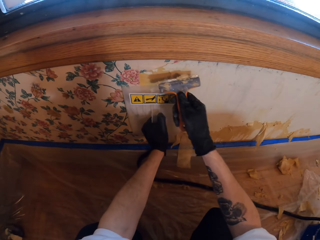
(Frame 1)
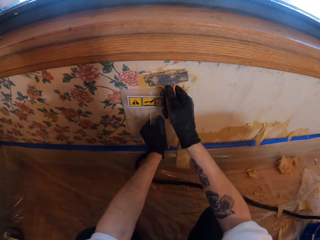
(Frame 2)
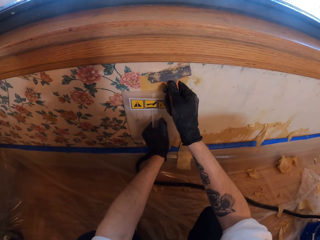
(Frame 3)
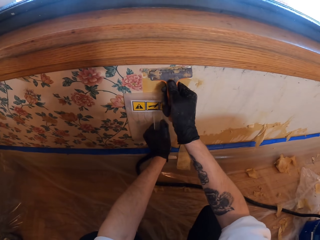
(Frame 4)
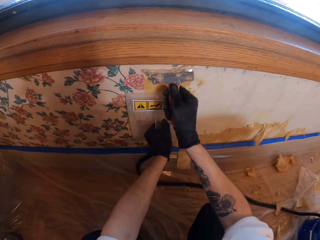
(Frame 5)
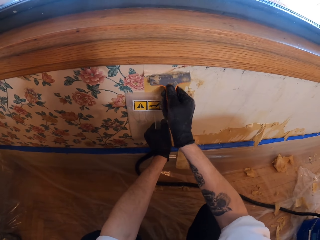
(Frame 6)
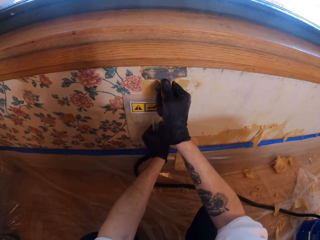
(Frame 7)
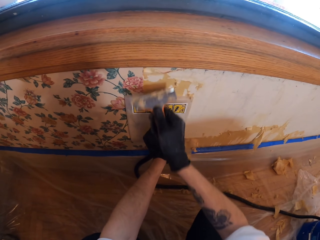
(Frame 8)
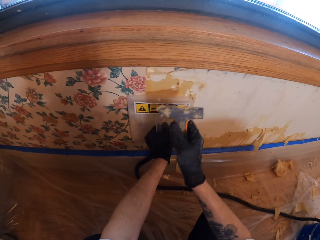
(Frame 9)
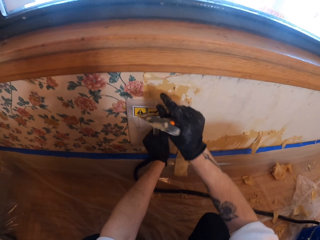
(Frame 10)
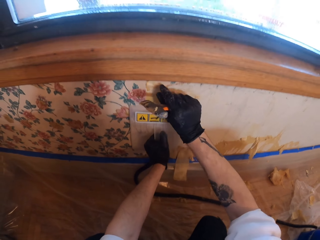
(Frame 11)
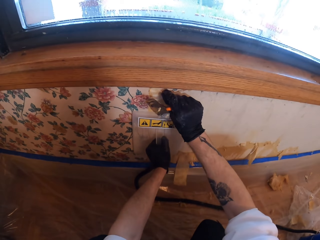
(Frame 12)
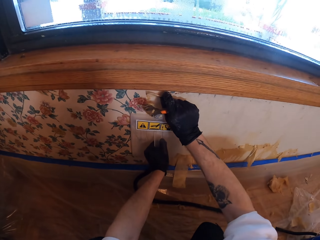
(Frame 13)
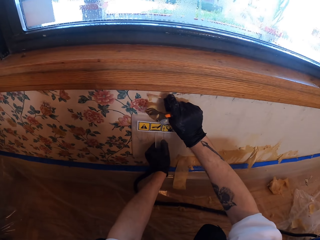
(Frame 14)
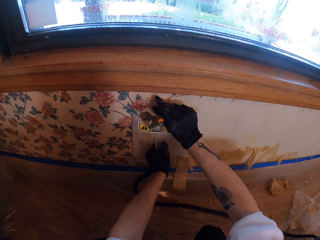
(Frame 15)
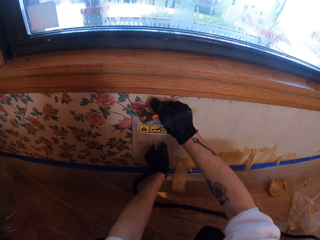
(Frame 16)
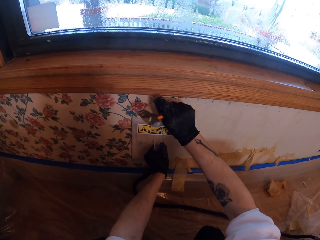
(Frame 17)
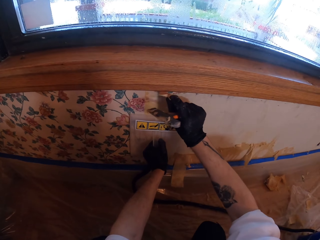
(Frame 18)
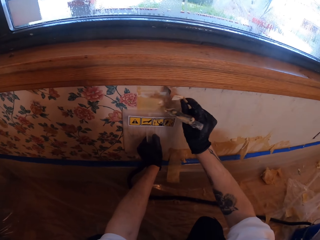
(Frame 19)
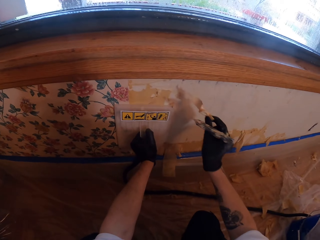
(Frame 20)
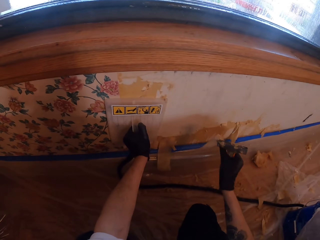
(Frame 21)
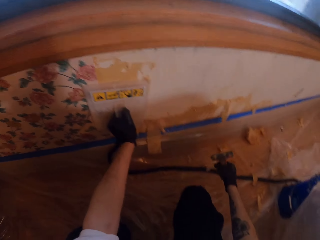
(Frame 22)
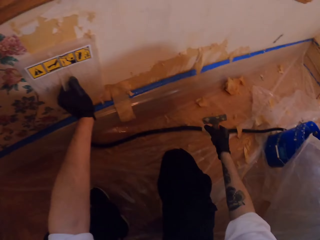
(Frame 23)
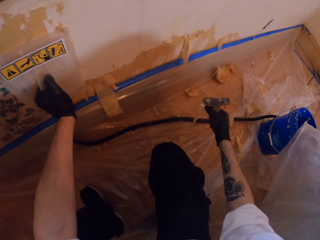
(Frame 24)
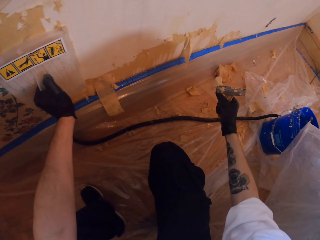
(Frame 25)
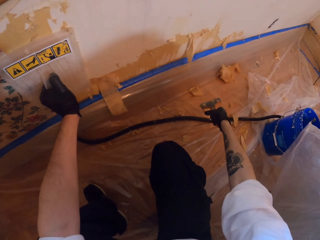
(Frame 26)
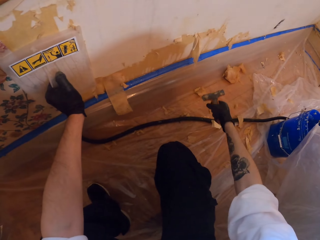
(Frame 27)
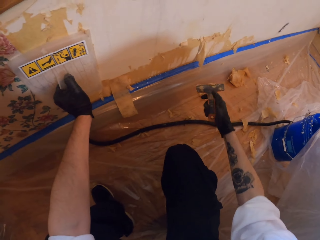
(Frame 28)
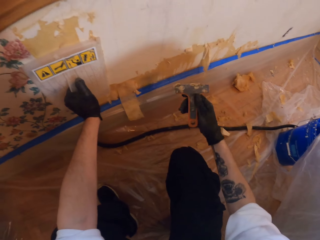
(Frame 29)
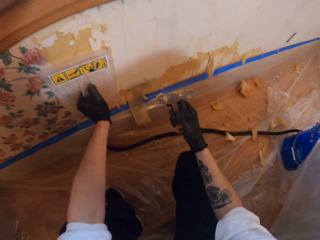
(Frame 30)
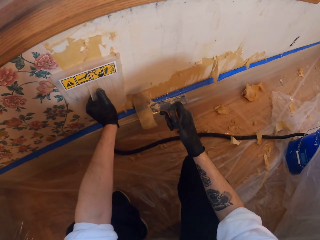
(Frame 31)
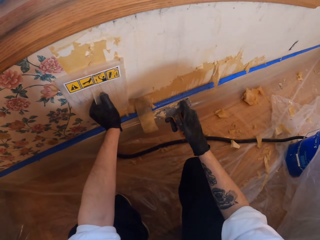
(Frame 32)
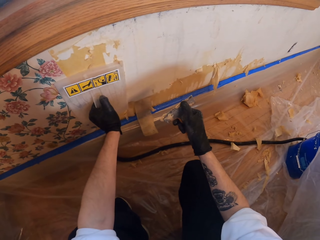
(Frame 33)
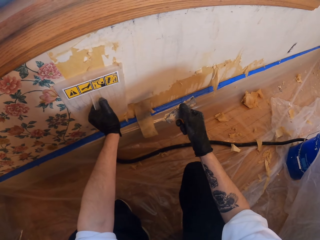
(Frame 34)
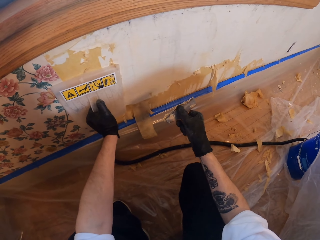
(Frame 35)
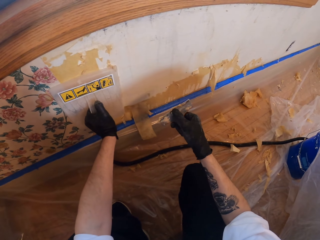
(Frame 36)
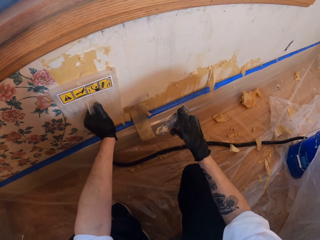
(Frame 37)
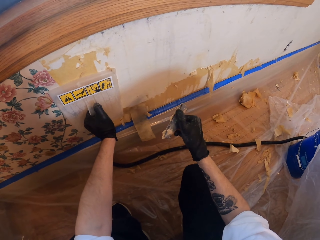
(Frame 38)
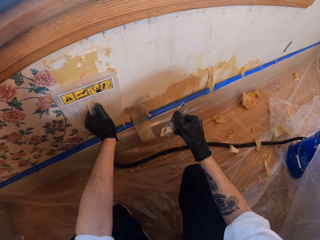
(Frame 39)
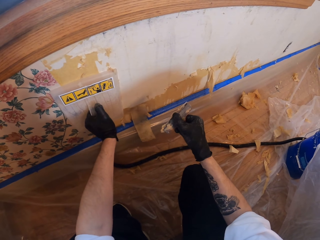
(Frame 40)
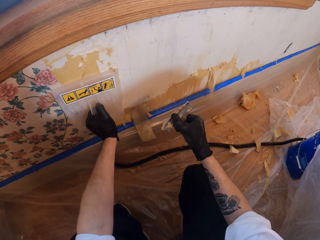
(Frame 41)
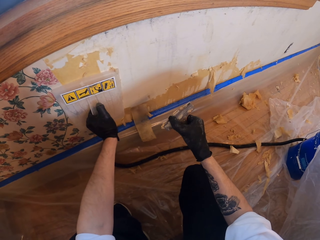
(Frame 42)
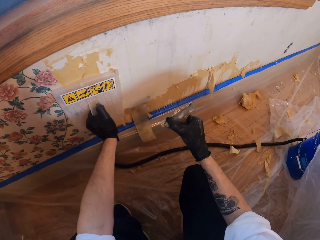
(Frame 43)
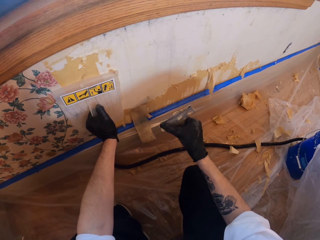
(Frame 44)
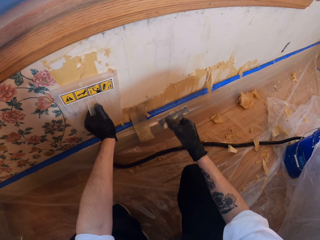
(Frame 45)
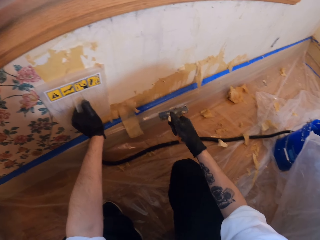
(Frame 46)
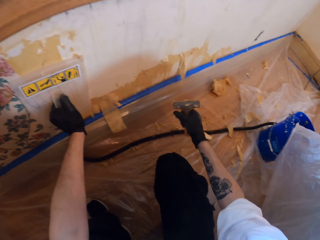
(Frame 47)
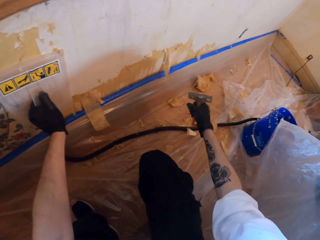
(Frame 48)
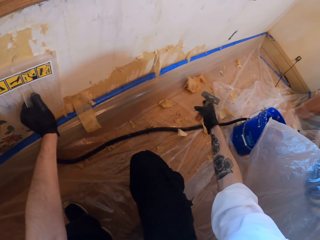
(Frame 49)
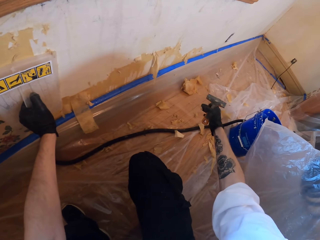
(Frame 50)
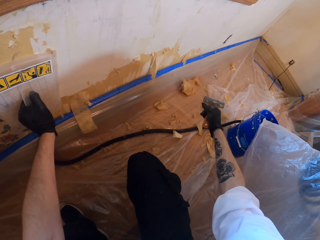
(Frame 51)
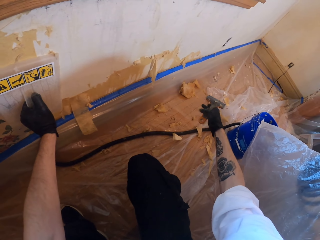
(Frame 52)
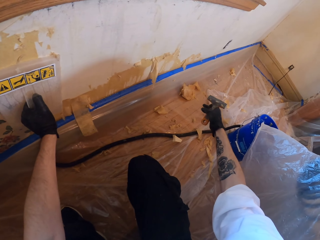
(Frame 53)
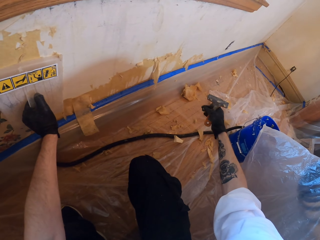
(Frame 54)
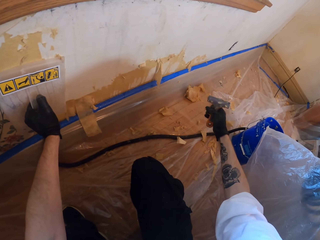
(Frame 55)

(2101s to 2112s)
The camera wearer scrubs the wall. They remove paint from the wall. They remove dirt with the hand. They drop dry paint on the floor. They remove stuck paint from the scraper.

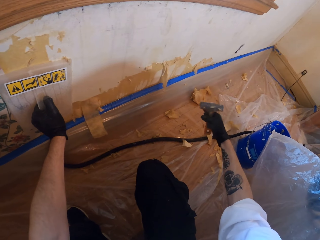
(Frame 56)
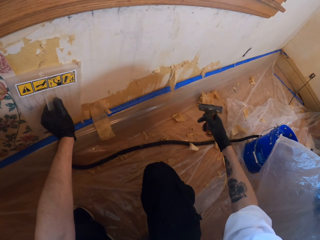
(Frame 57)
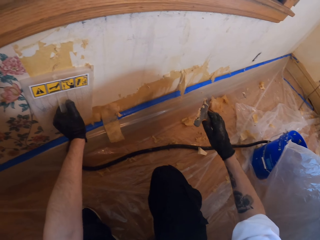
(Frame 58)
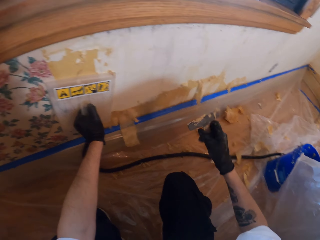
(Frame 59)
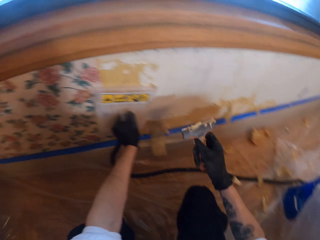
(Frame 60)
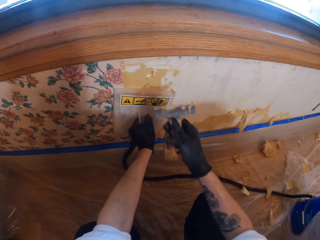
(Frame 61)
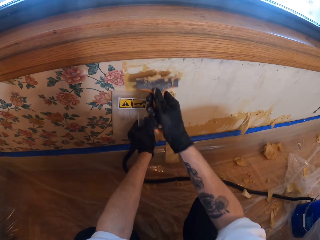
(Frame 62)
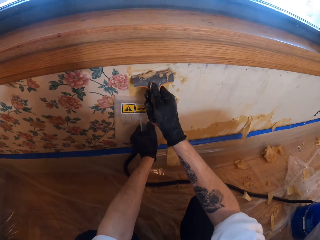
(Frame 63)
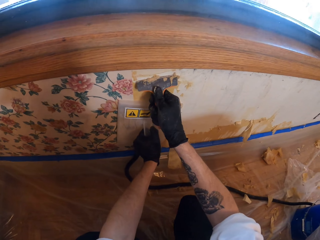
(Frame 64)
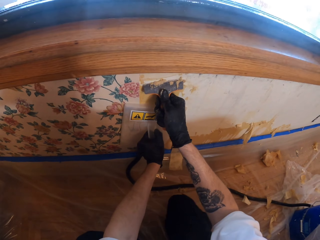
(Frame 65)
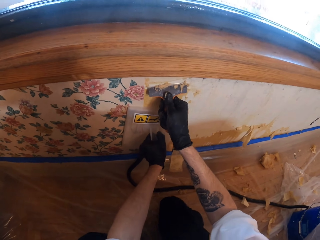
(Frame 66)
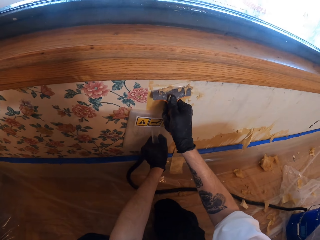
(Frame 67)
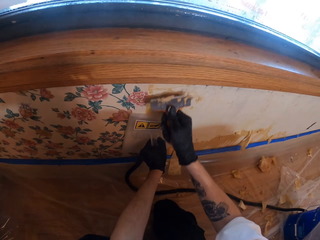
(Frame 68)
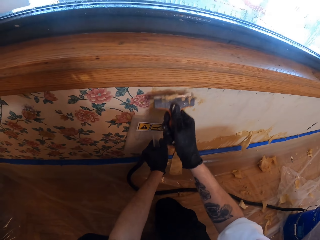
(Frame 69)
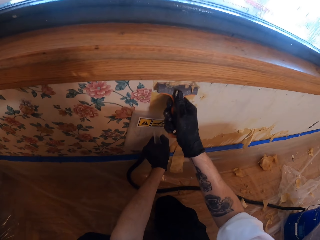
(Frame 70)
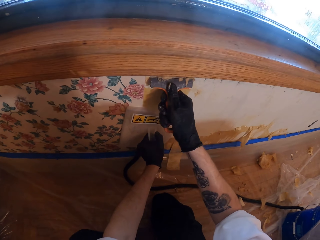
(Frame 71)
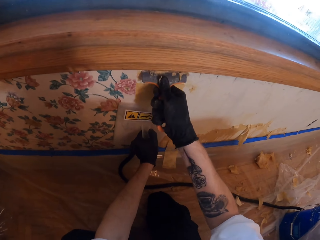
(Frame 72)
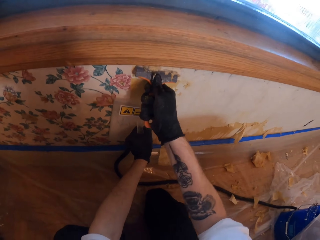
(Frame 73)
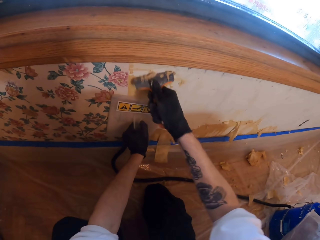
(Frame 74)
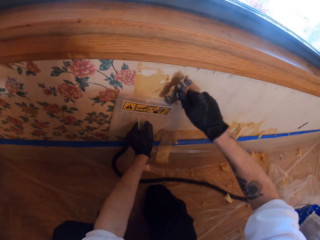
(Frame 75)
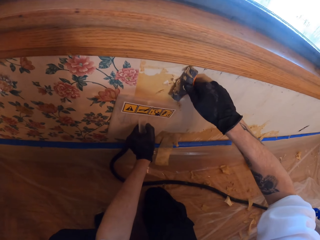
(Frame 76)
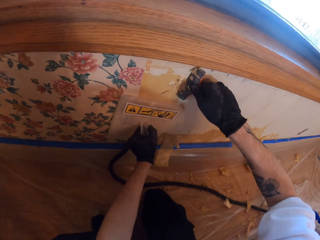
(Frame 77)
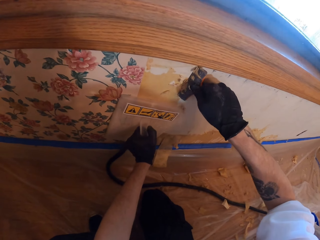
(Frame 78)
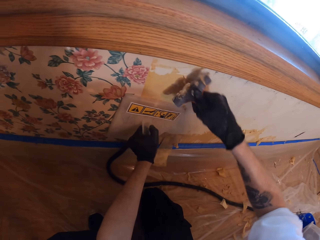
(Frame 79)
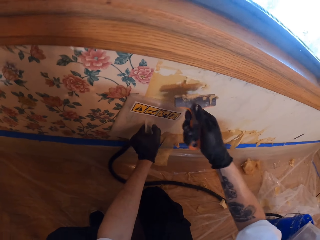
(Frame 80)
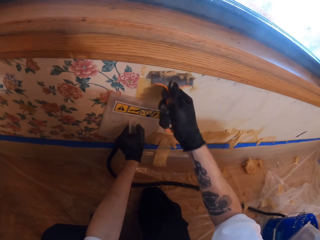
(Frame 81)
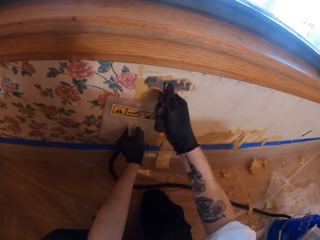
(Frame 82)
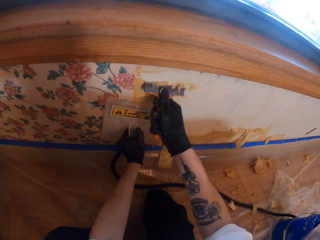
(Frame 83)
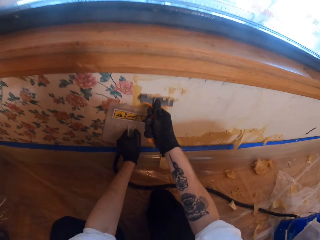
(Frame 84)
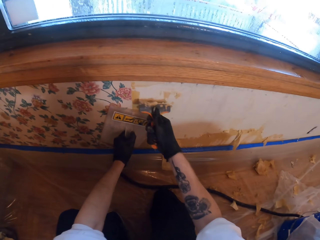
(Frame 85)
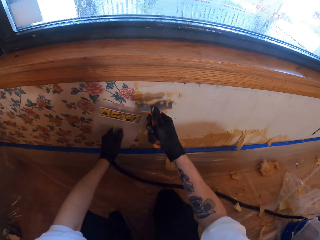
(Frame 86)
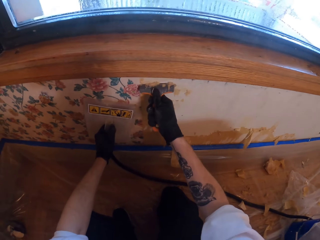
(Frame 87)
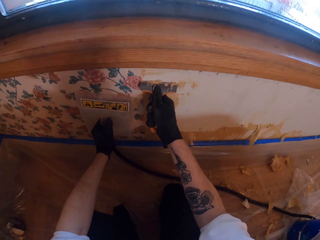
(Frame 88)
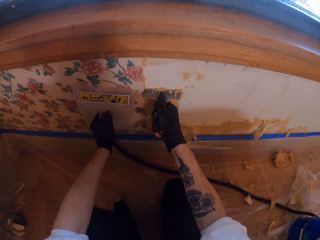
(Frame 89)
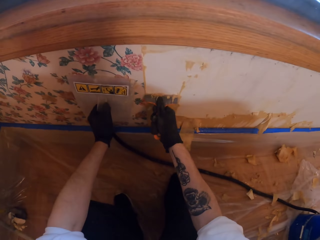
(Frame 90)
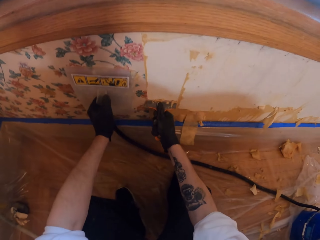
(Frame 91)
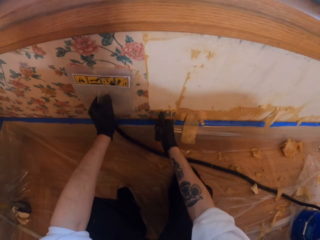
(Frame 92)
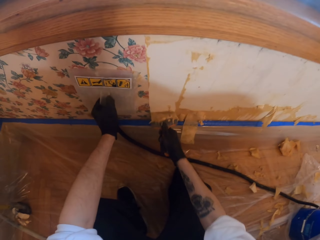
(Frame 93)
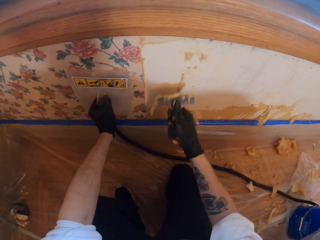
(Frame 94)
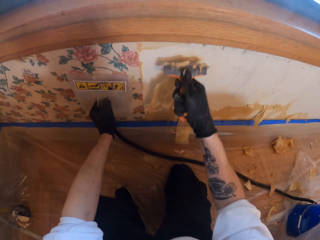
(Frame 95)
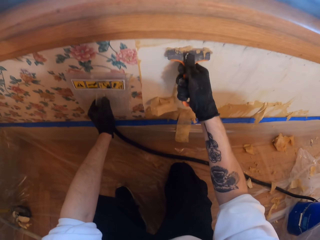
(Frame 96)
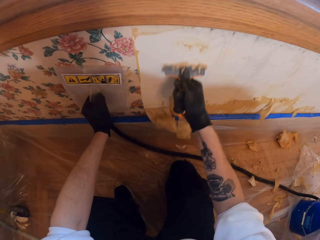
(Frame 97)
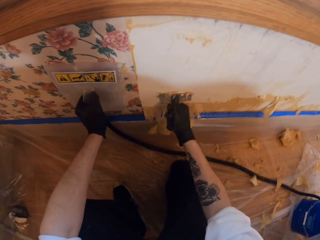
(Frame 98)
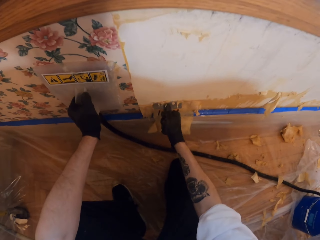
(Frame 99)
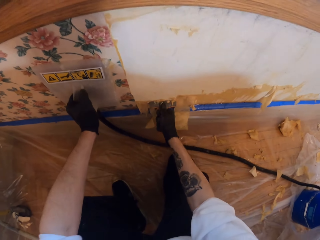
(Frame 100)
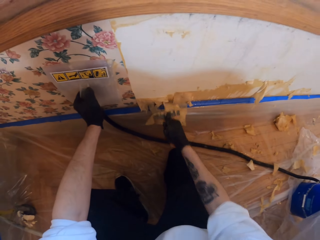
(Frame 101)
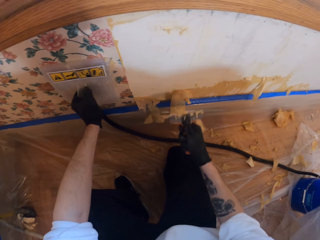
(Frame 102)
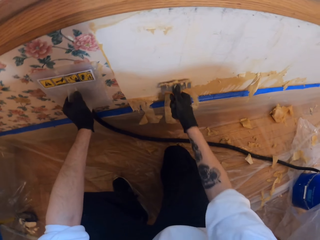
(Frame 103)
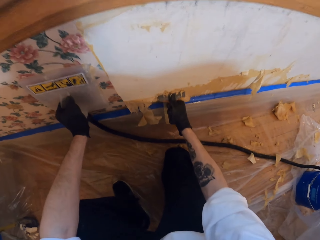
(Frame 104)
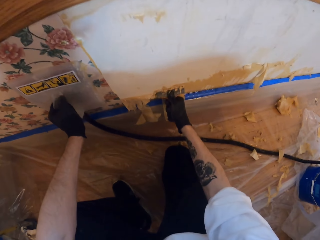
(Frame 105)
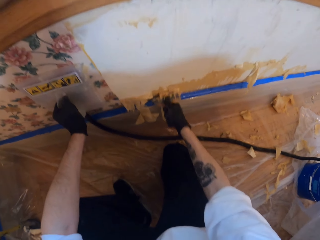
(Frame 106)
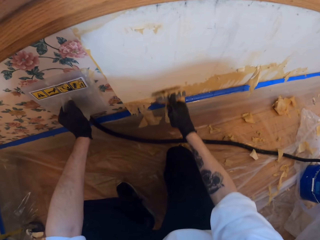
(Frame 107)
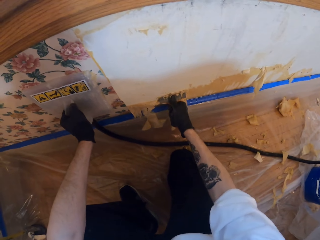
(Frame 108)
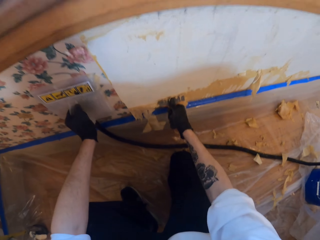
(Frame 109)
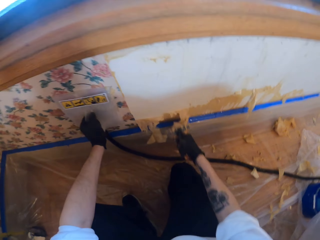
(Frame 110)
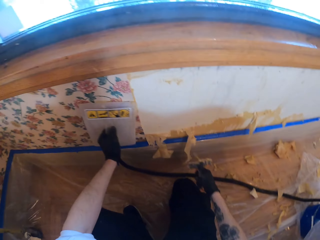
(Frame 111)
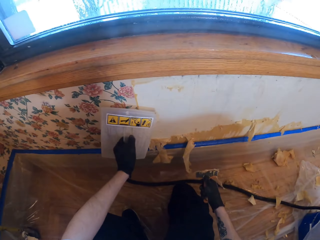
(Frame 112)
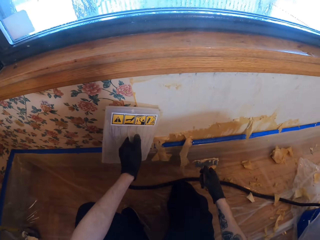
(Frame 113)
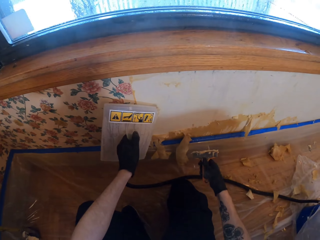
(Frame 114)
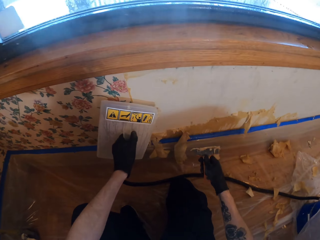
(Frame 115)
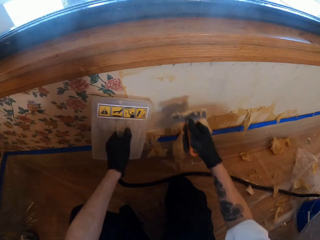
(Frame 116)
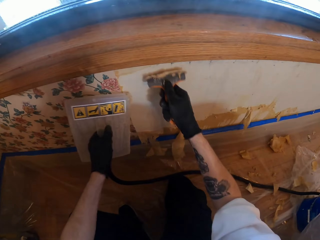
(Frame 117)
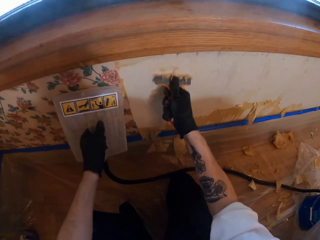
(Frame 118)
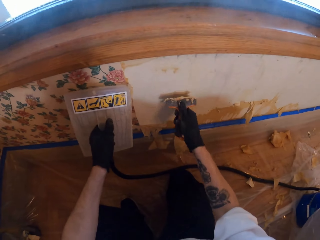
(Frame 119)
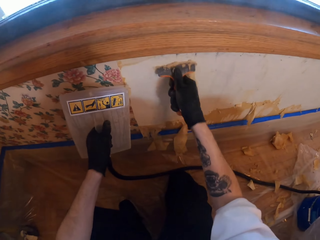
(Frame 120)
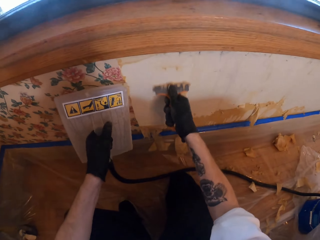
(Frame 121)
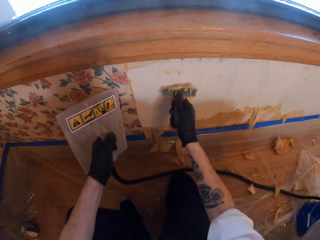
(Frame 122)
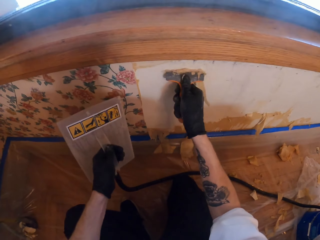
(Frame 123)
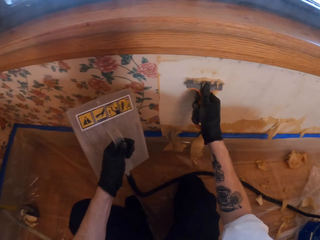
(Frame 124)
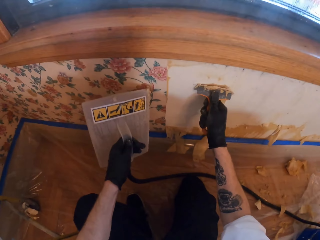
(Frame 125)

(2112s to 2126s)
The camera wearer scrubs the wall. They remove paint from the wall.
